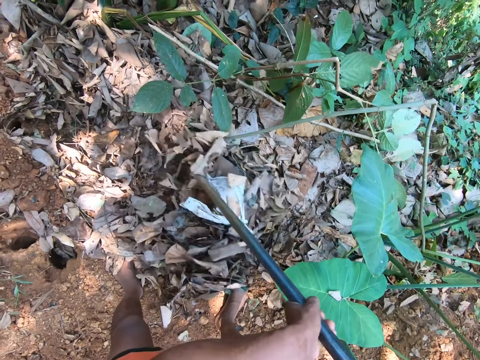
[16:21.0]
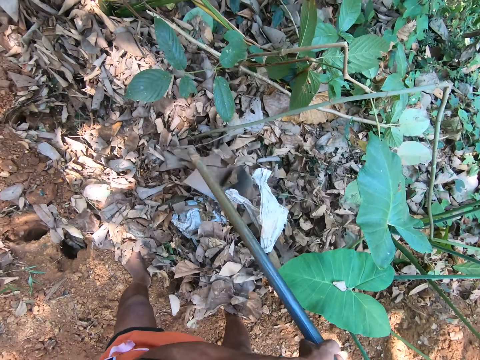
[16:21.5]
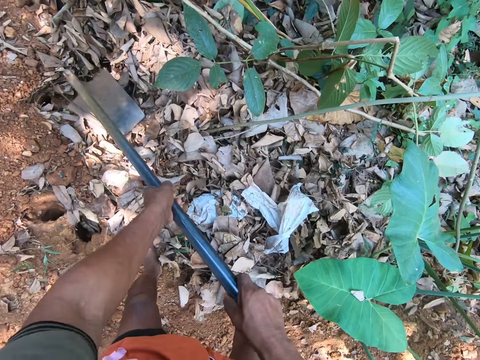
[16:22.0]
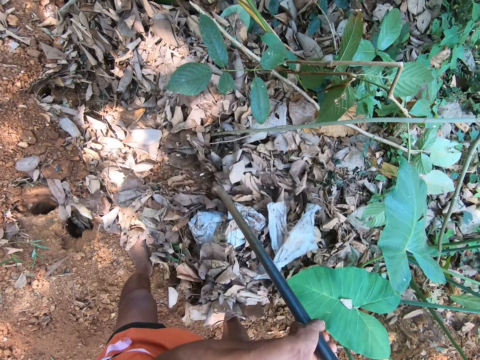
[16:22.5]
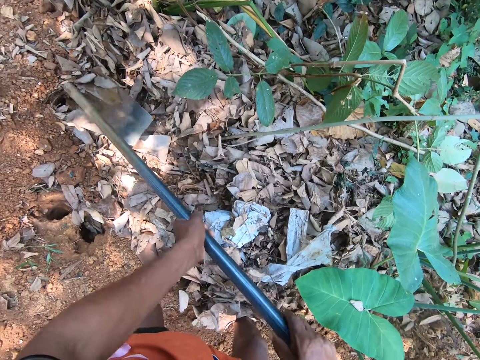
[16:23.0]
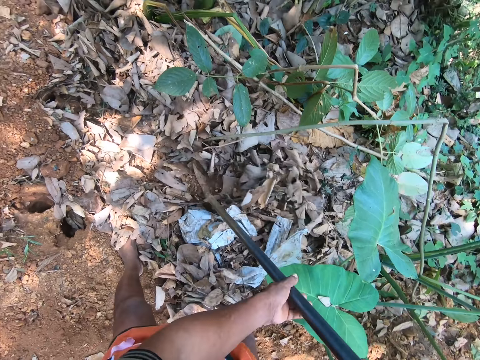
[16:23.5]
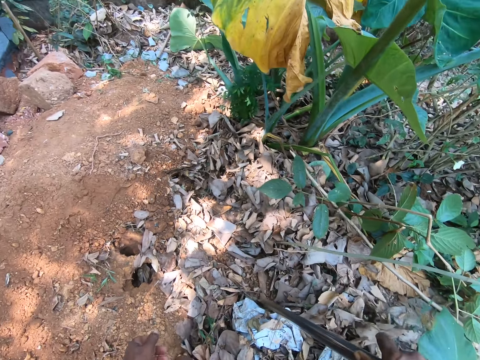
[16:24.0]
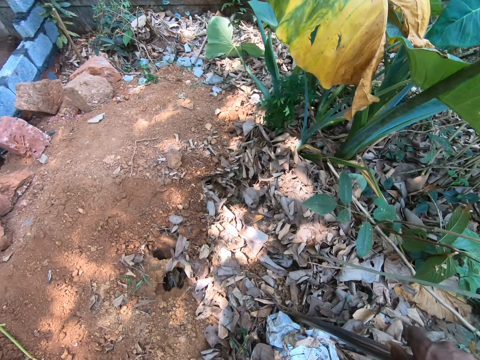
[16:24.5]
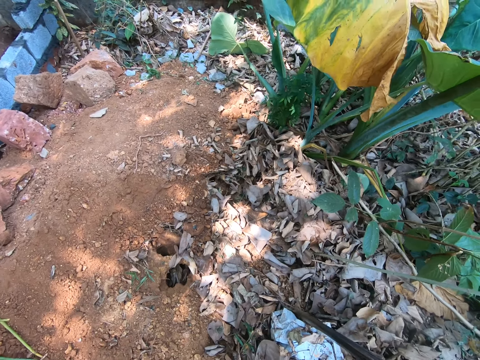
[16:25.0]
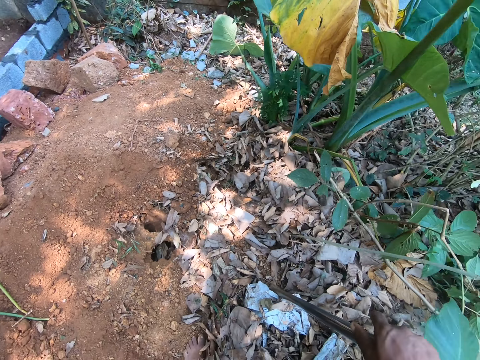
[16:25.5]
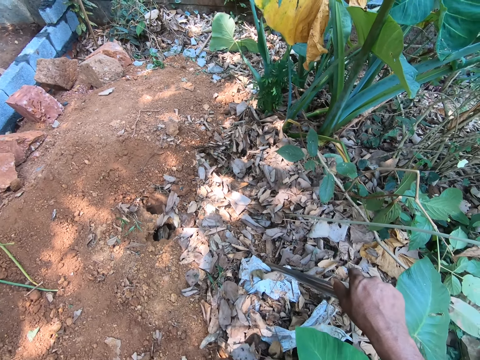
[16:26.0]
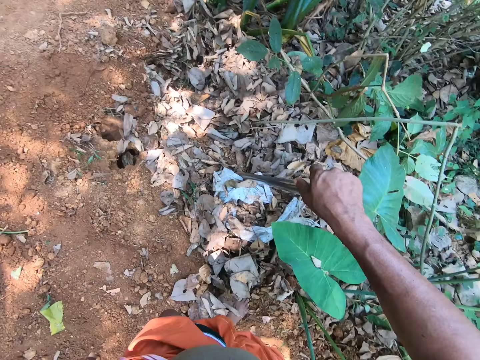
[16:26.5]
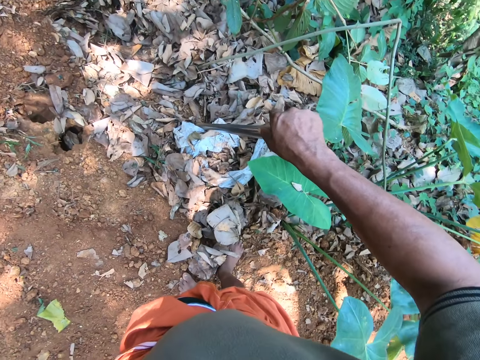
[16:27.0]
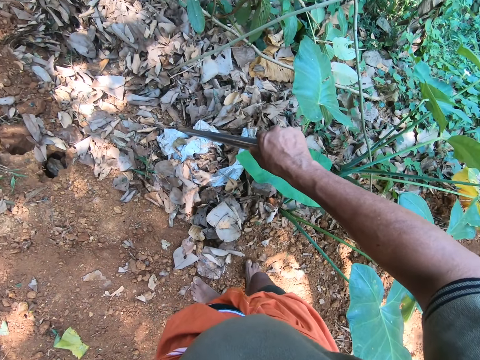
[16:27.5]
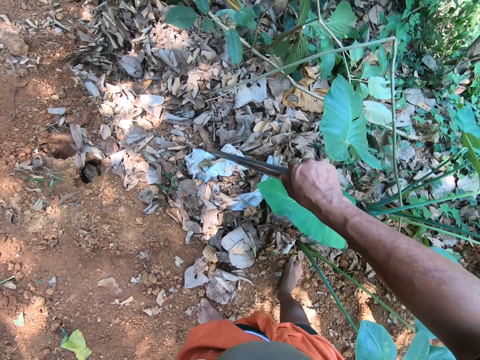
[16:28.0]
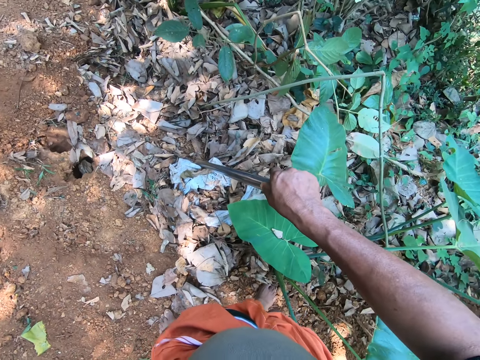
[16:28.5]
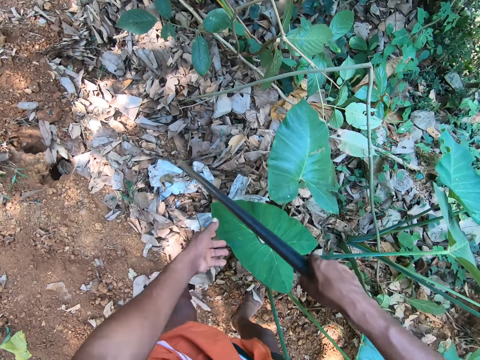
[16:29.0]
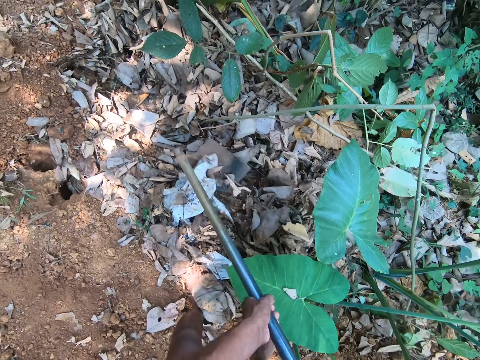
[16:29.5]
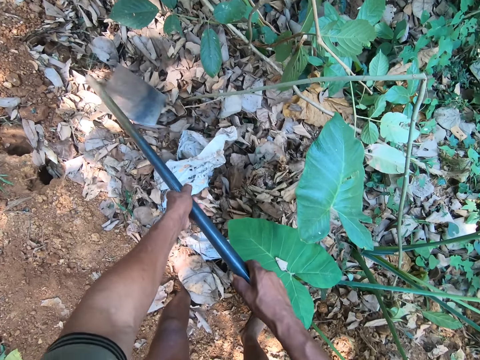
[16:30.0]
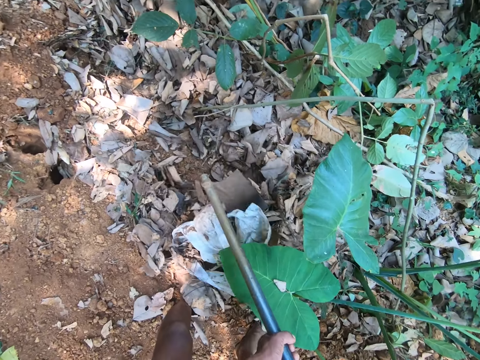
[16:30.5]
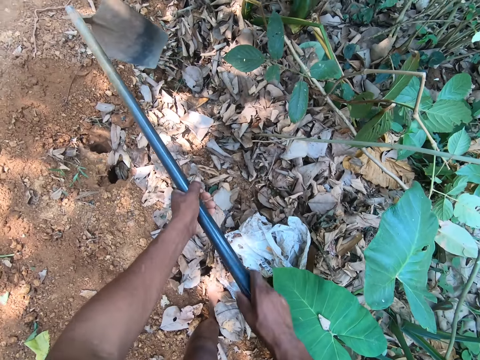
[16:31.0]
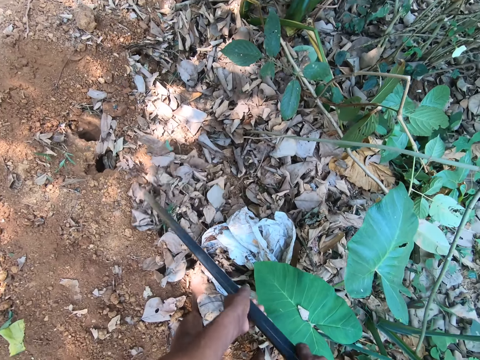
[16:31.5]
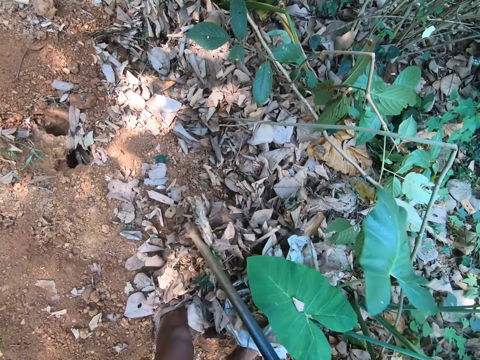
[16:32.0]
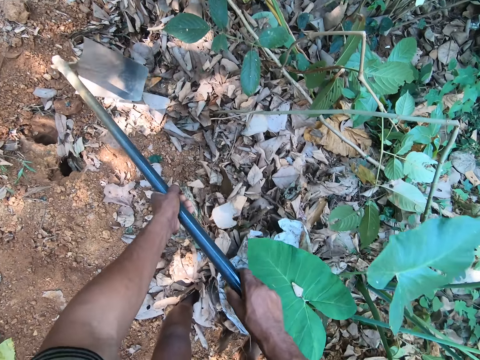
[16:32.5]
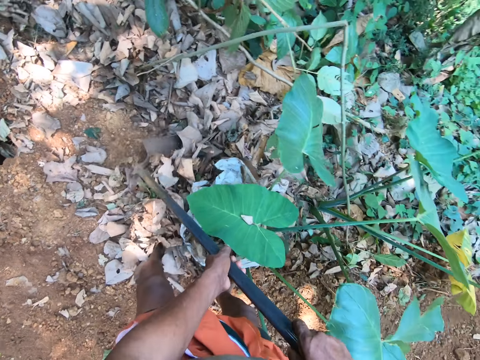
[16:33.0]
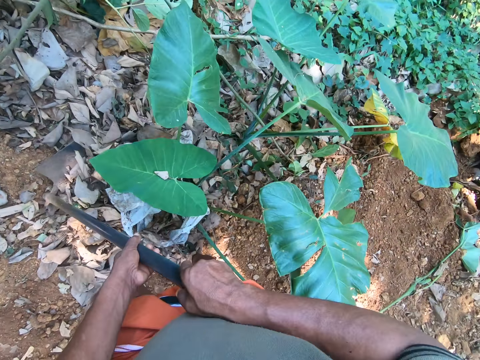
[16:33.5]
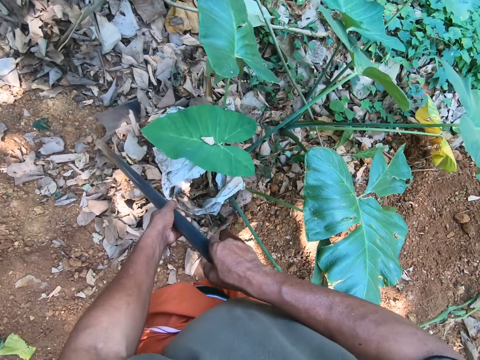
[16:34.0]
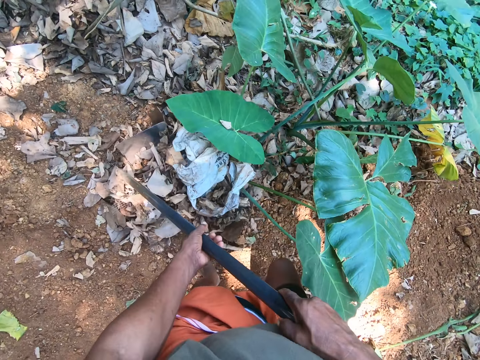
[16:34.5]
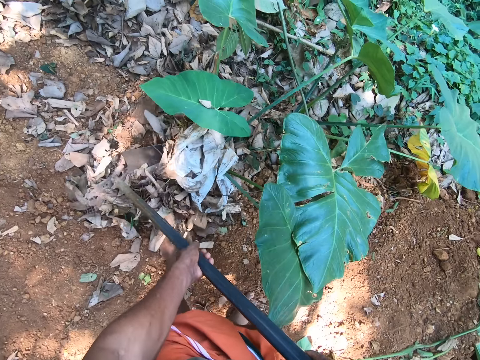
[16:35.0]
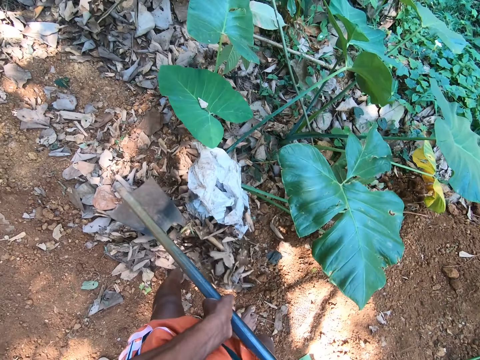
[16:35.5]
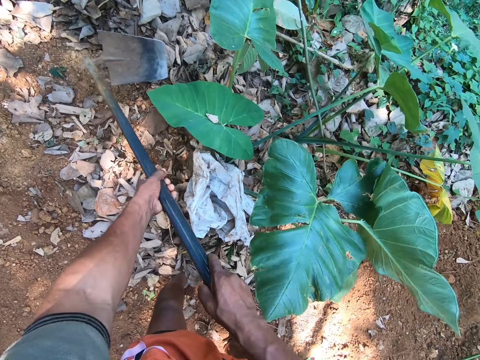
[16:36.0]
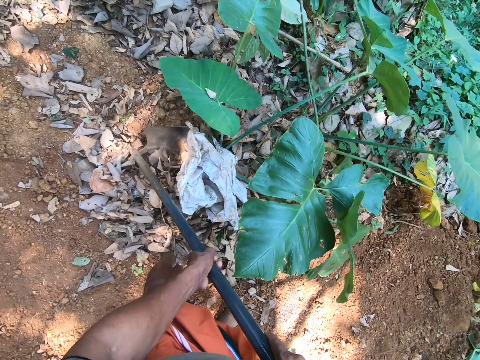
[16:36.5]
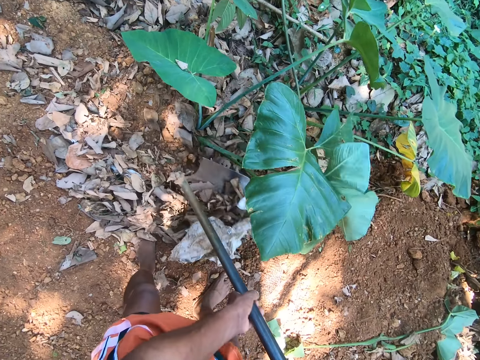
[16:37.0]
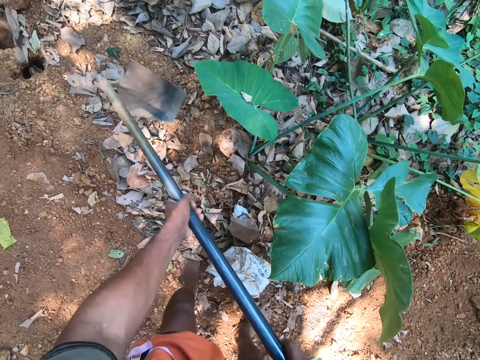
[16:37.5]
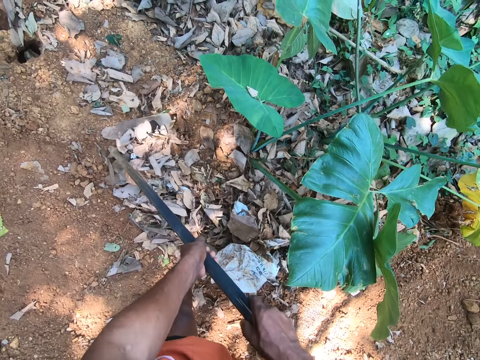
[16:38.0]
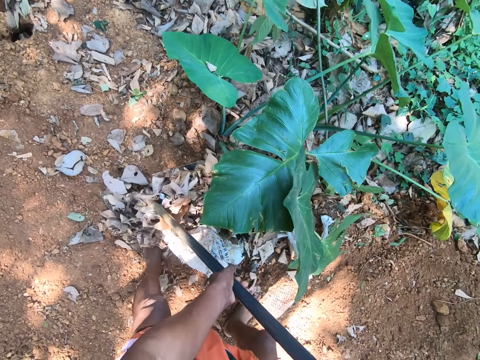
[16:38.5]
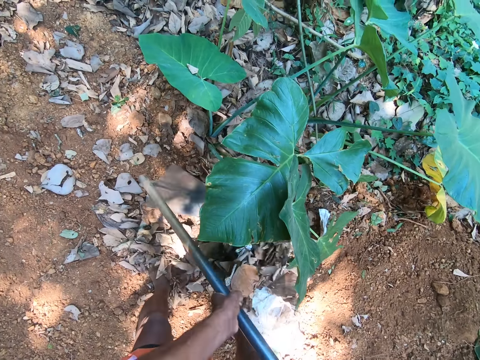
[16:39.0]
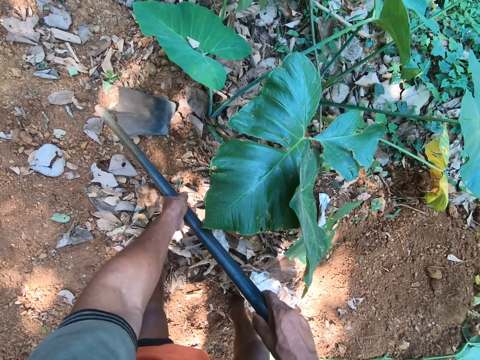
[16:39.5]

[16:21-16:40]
The camera wearer looks around. They plough the ground with the hoe with both hands. They walk backwards. They dig the ground using the hoe.

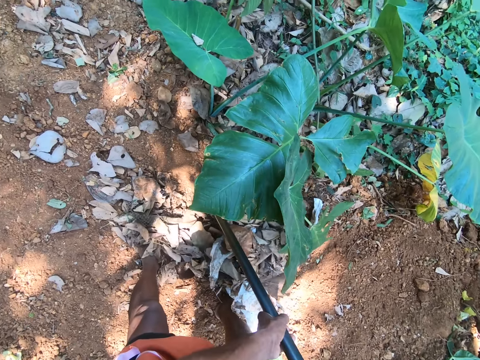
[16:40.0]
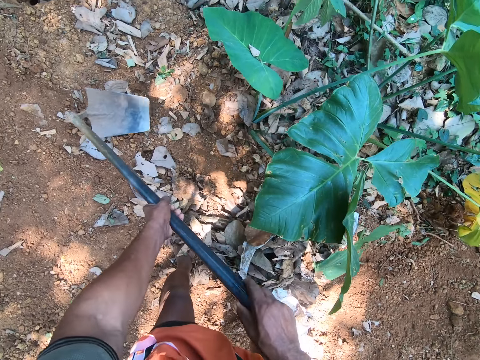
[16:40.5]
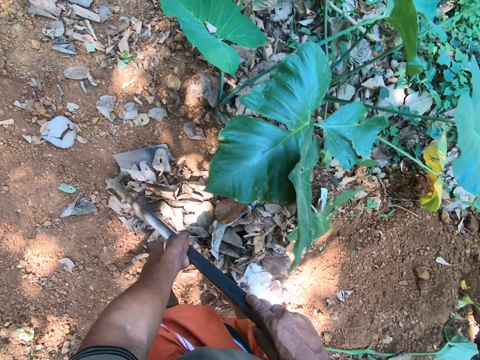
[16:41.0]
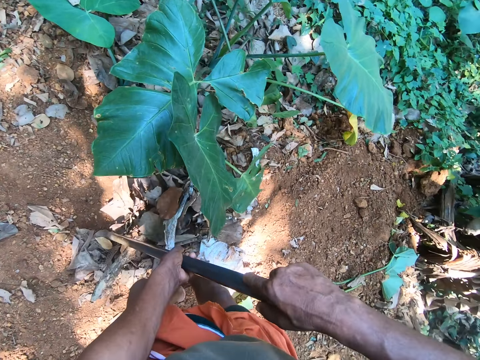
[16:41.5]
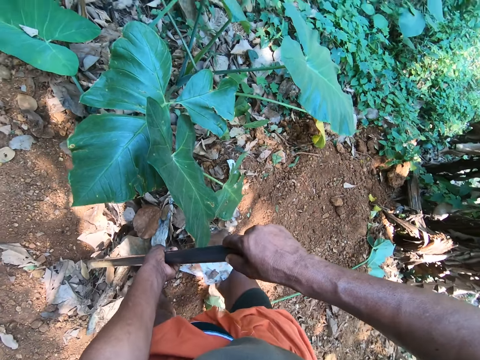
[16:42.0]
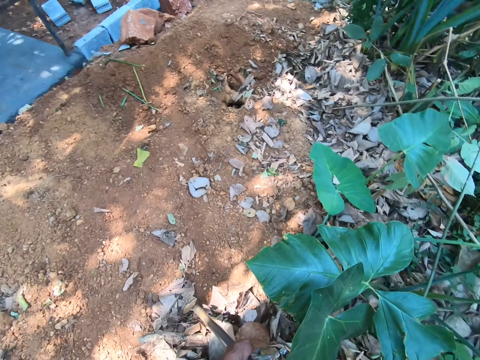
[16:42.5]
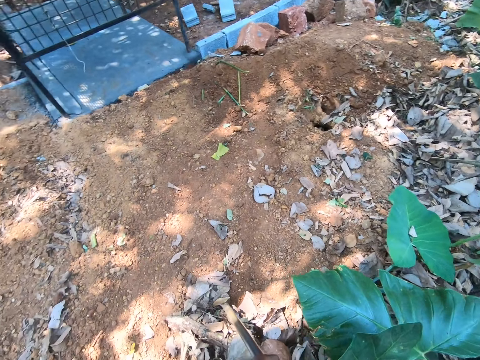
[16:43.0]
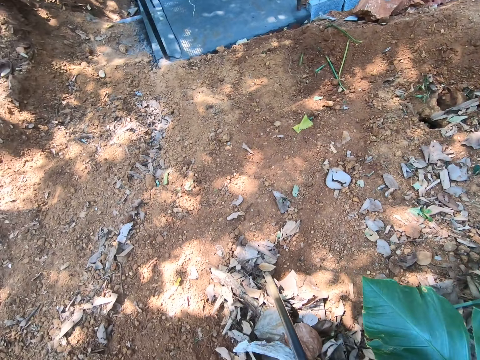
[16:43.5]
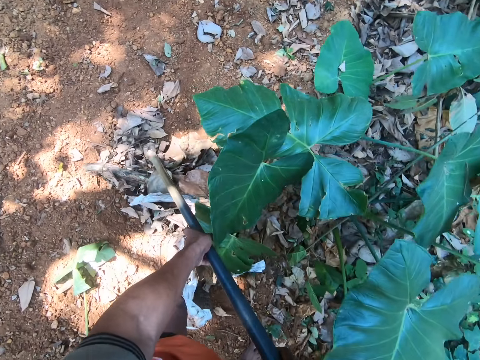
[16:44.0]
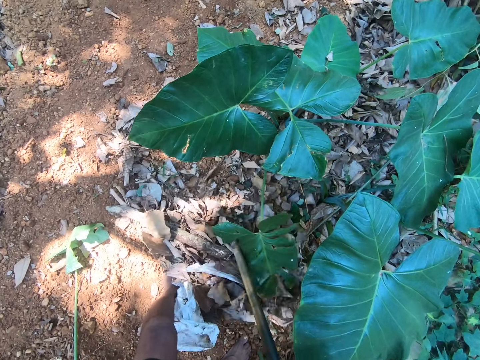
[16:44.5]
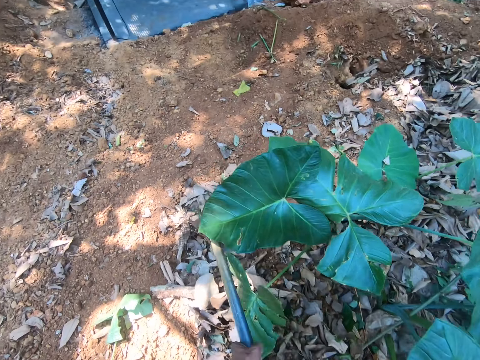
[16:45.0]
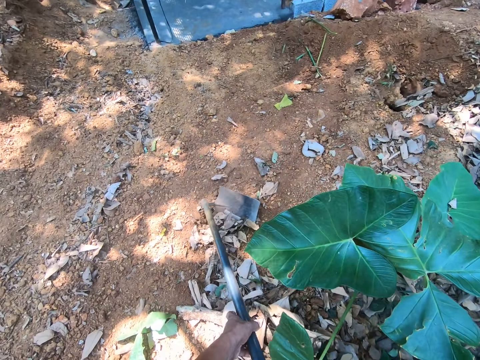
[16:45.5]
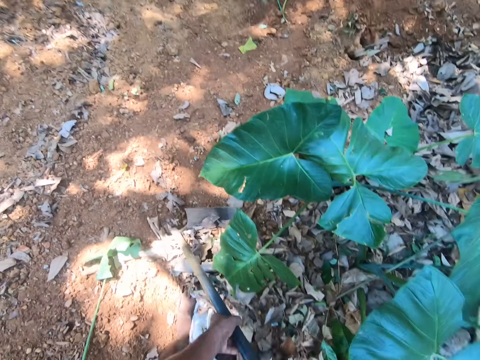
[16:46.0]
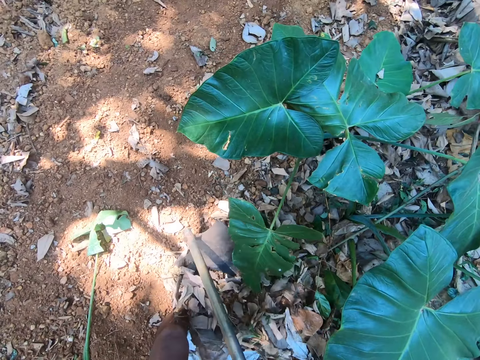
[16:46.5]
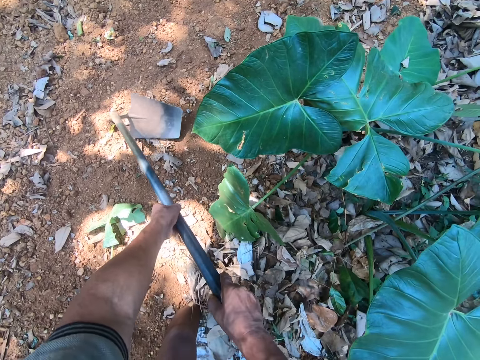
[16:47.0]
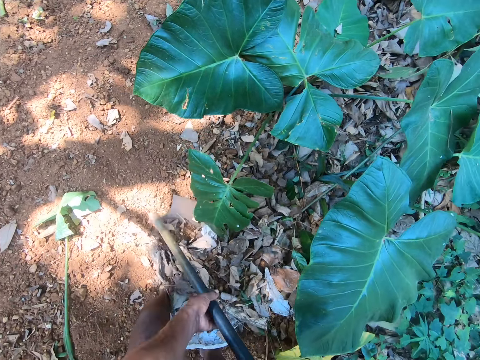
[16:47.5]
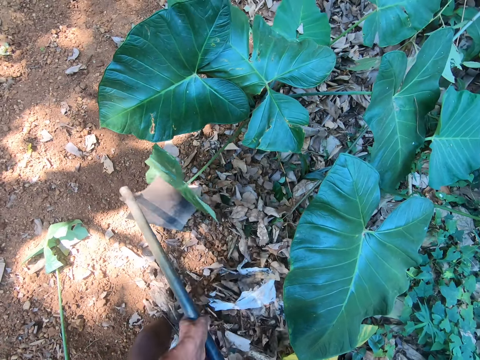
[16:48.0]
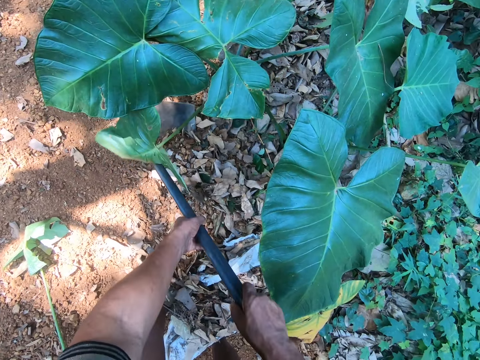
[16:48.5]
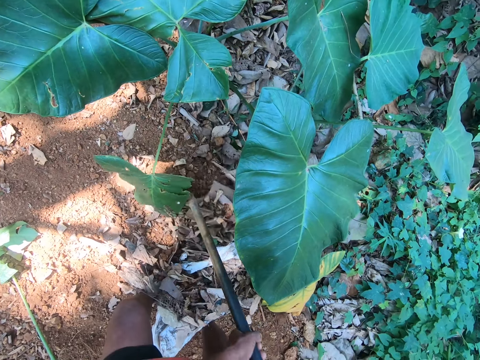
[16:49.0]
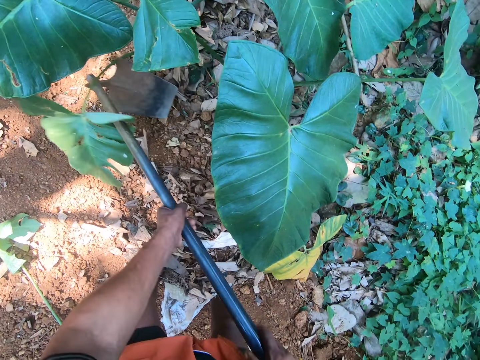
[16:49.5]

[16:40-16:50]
The camera wearer walks backwards and looks around. They dig the ground using a hoe.
